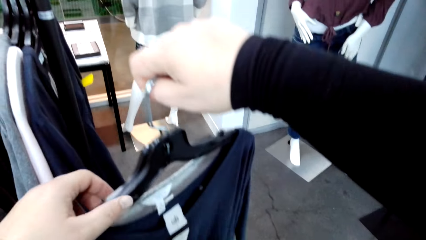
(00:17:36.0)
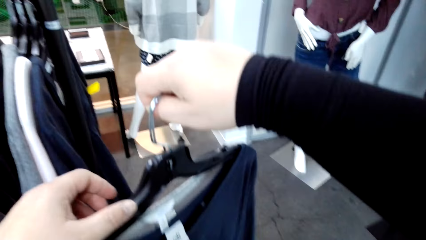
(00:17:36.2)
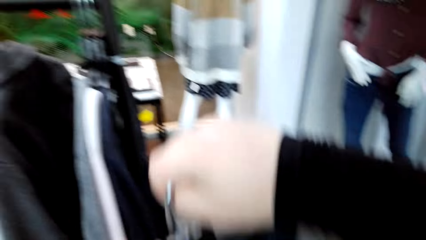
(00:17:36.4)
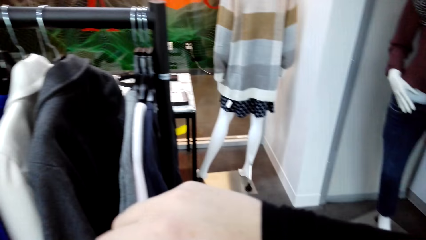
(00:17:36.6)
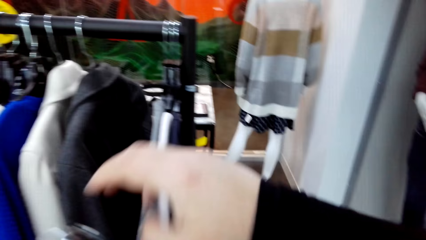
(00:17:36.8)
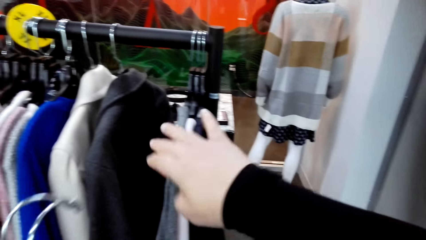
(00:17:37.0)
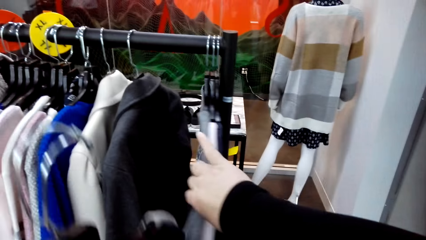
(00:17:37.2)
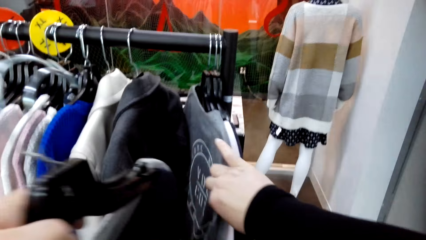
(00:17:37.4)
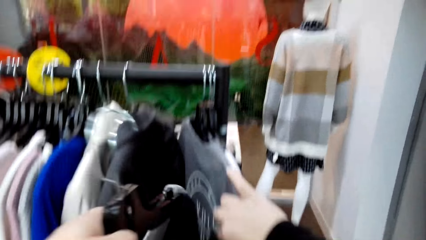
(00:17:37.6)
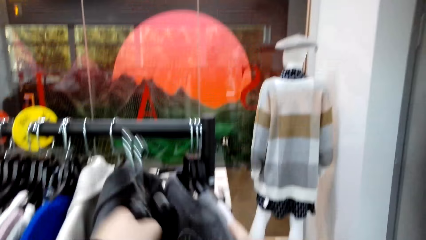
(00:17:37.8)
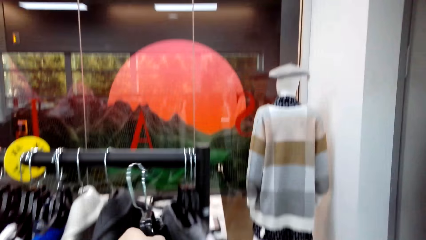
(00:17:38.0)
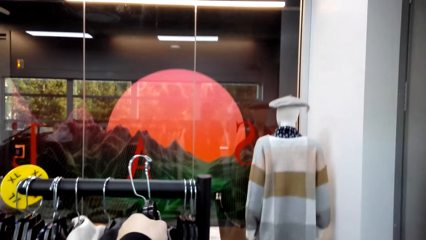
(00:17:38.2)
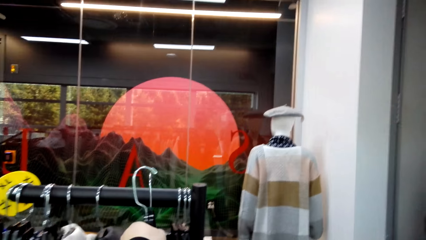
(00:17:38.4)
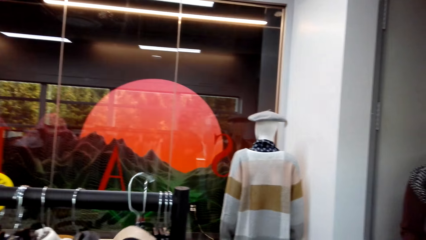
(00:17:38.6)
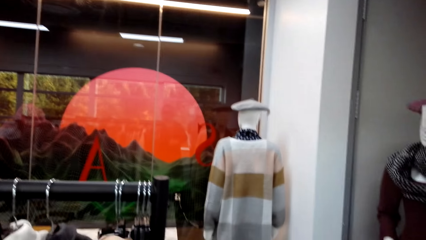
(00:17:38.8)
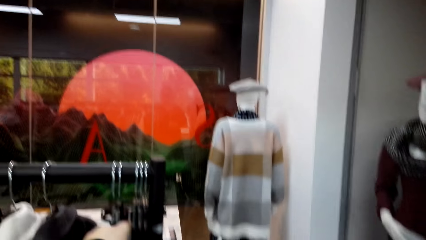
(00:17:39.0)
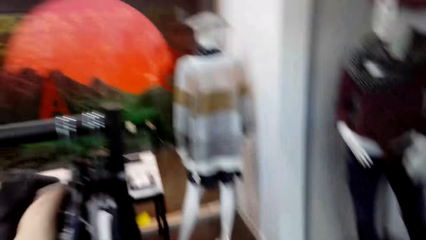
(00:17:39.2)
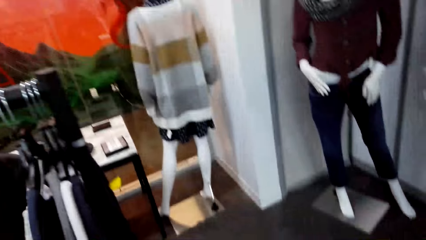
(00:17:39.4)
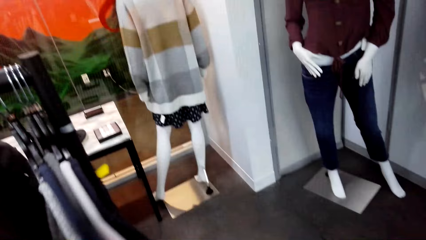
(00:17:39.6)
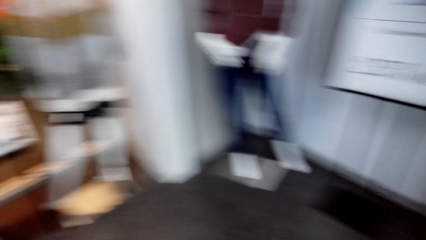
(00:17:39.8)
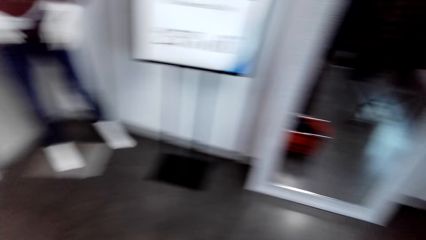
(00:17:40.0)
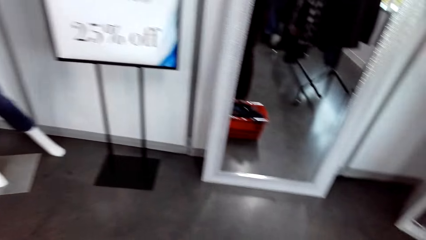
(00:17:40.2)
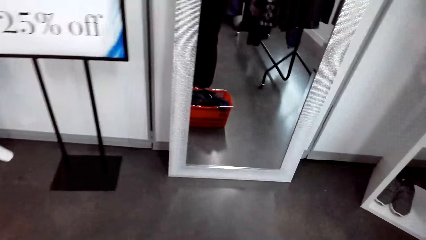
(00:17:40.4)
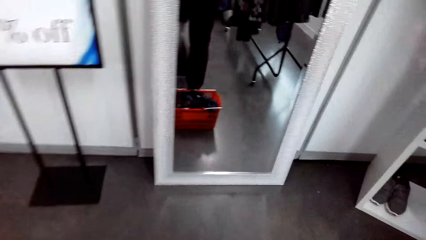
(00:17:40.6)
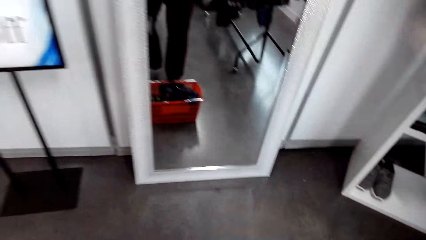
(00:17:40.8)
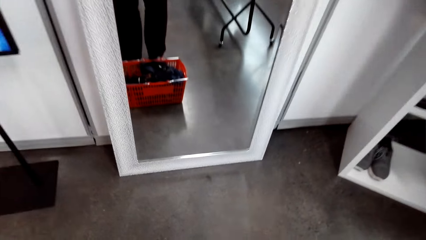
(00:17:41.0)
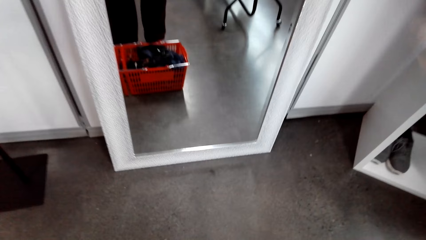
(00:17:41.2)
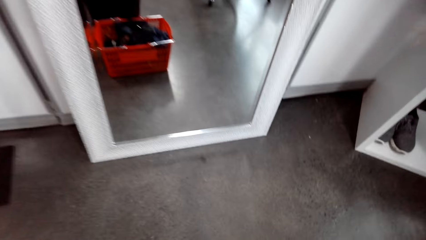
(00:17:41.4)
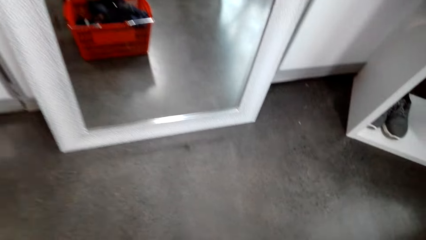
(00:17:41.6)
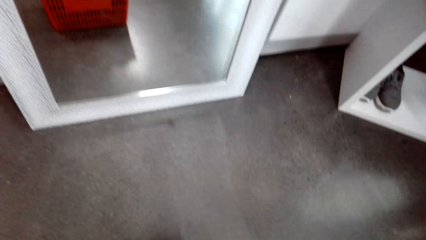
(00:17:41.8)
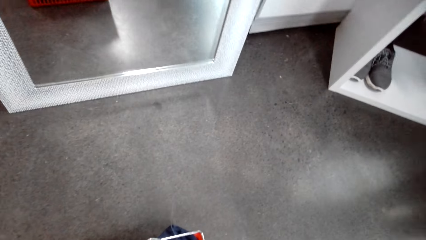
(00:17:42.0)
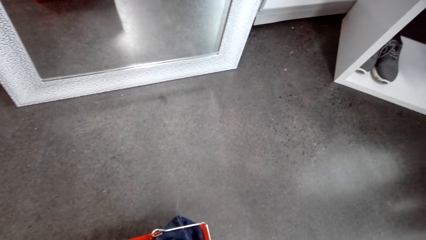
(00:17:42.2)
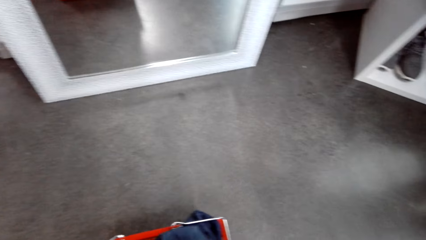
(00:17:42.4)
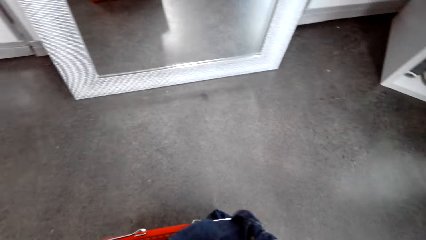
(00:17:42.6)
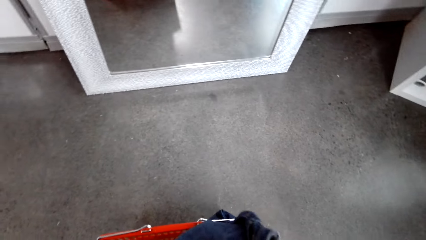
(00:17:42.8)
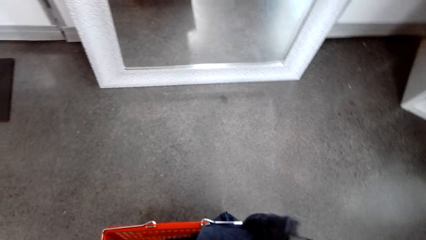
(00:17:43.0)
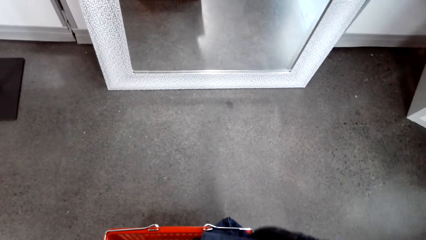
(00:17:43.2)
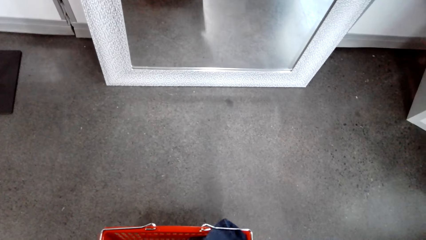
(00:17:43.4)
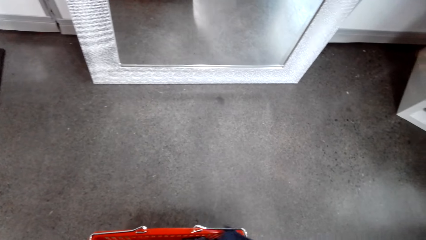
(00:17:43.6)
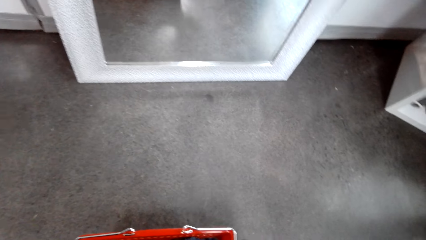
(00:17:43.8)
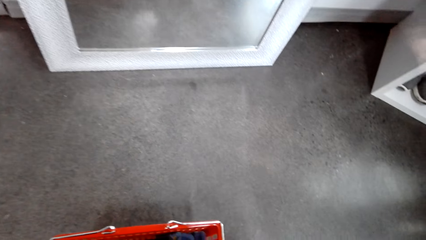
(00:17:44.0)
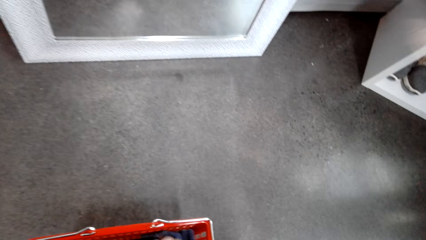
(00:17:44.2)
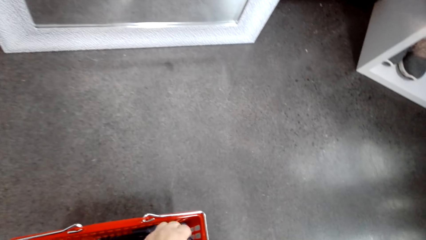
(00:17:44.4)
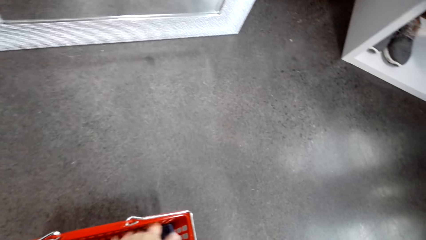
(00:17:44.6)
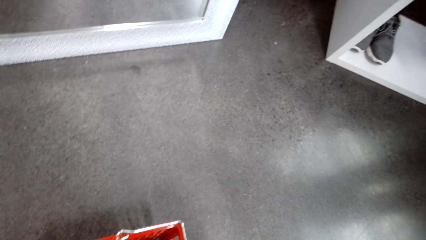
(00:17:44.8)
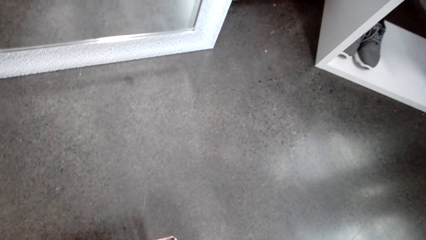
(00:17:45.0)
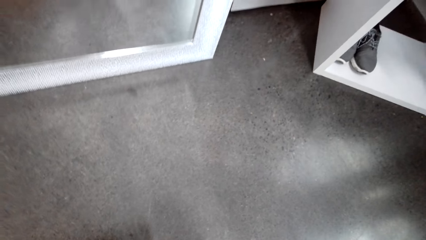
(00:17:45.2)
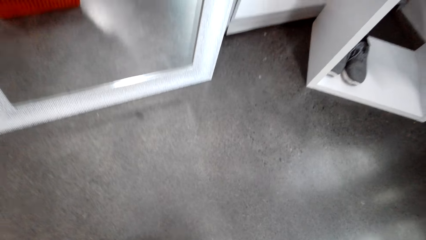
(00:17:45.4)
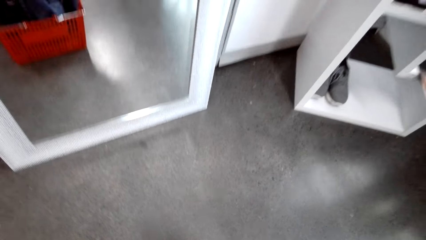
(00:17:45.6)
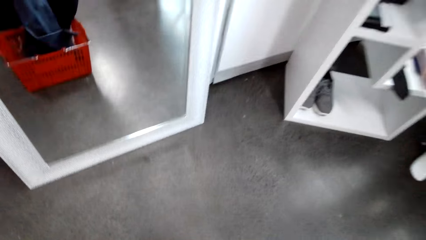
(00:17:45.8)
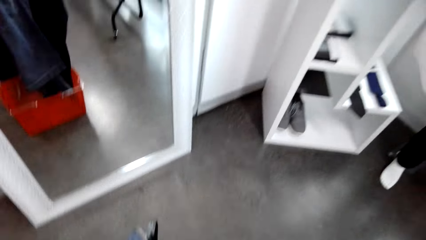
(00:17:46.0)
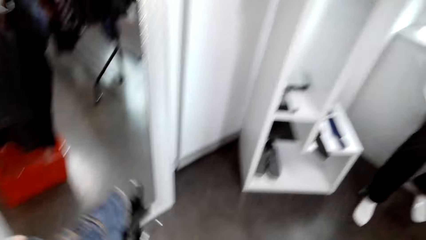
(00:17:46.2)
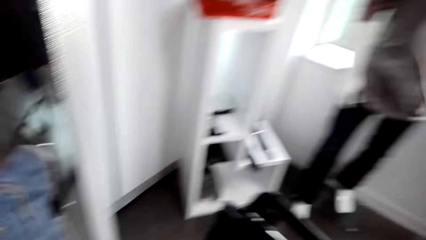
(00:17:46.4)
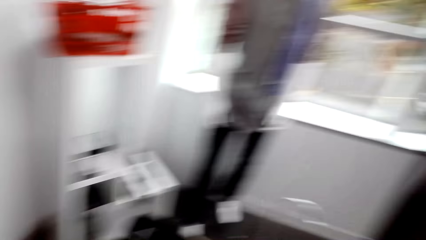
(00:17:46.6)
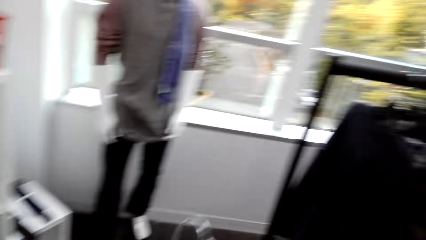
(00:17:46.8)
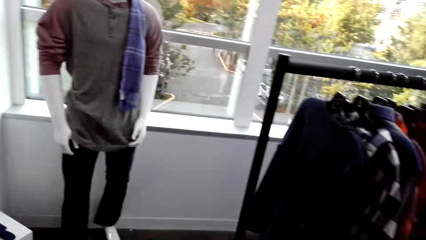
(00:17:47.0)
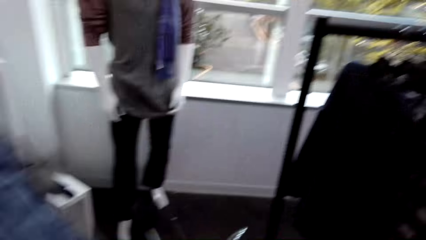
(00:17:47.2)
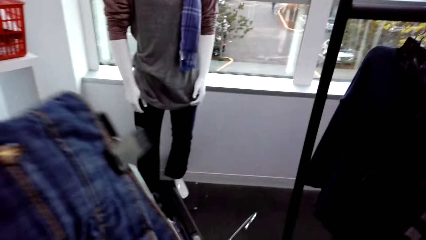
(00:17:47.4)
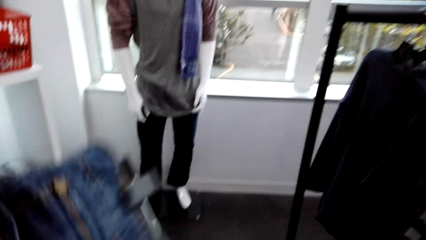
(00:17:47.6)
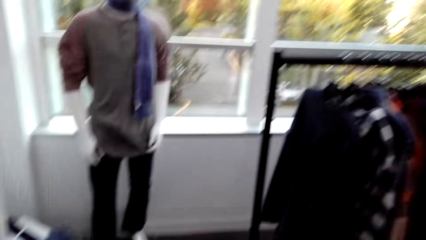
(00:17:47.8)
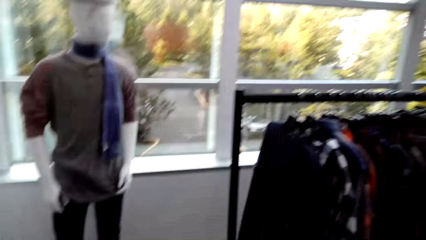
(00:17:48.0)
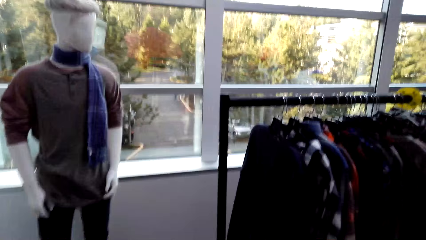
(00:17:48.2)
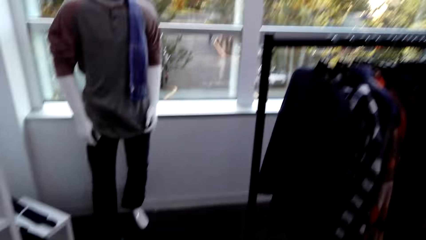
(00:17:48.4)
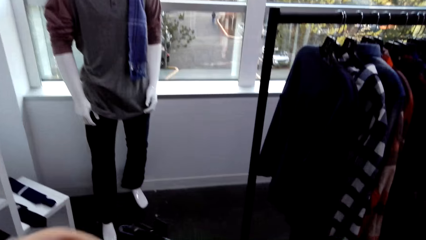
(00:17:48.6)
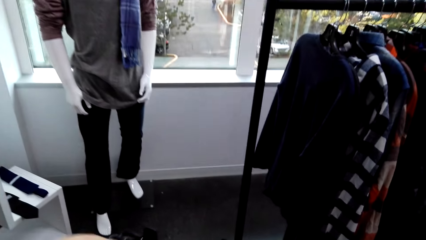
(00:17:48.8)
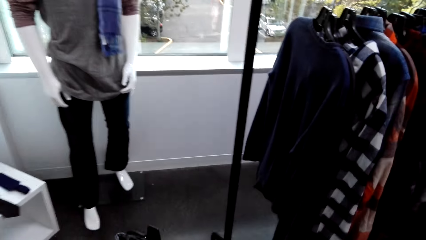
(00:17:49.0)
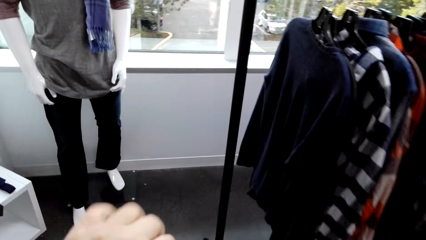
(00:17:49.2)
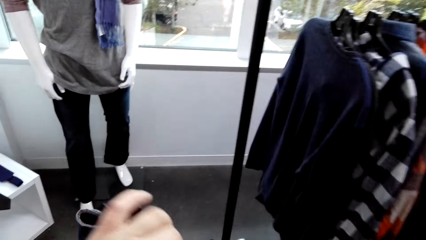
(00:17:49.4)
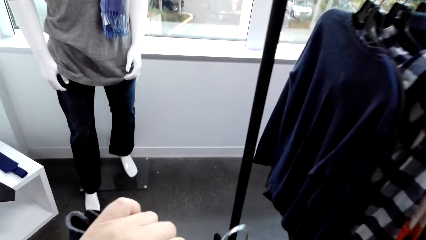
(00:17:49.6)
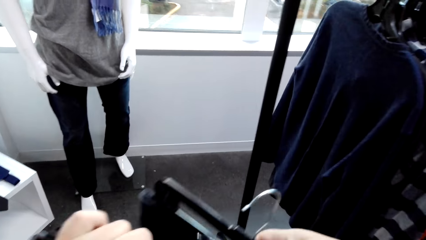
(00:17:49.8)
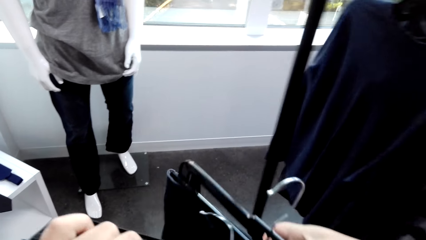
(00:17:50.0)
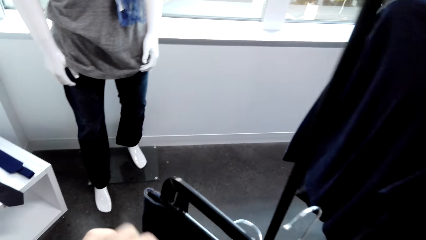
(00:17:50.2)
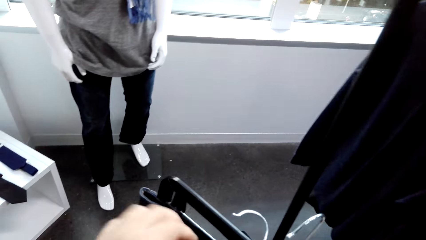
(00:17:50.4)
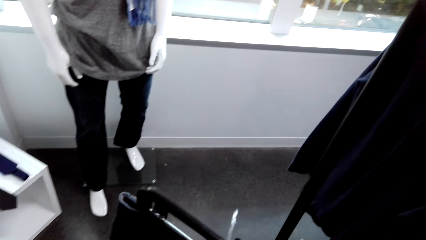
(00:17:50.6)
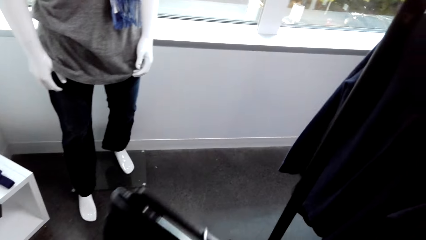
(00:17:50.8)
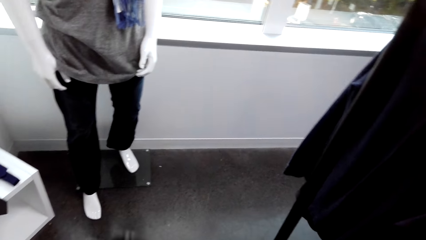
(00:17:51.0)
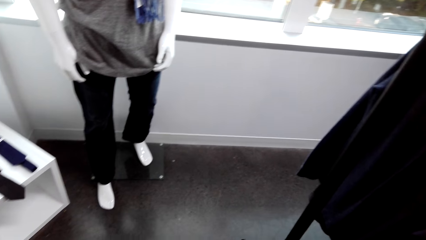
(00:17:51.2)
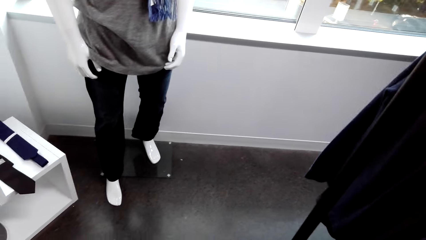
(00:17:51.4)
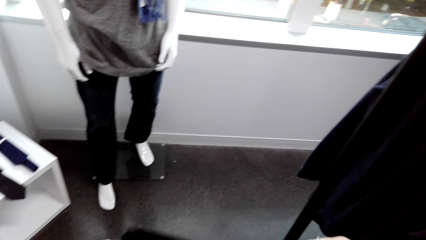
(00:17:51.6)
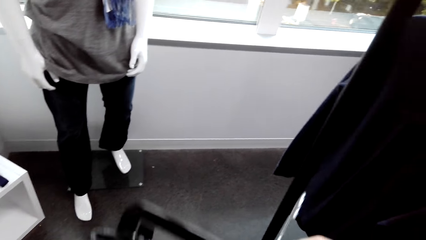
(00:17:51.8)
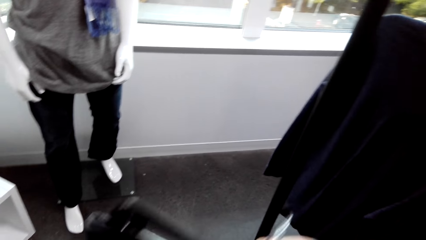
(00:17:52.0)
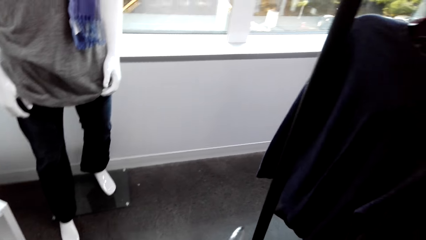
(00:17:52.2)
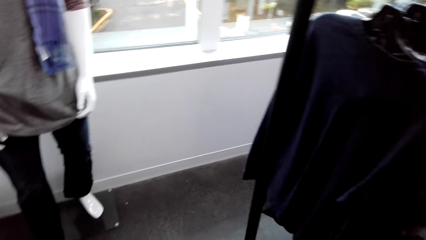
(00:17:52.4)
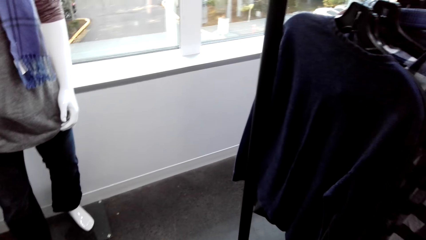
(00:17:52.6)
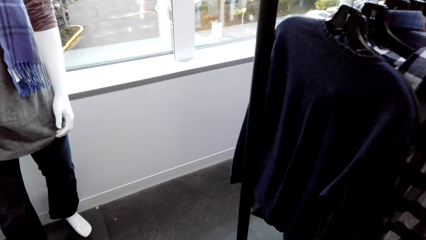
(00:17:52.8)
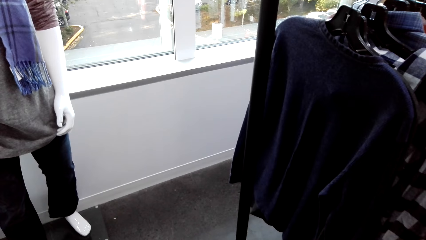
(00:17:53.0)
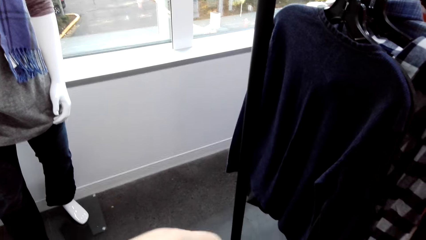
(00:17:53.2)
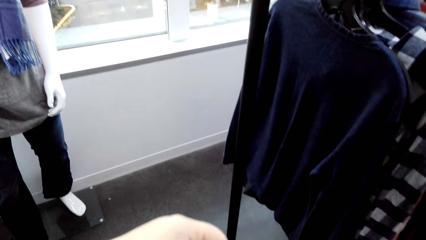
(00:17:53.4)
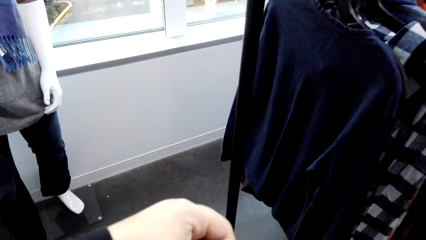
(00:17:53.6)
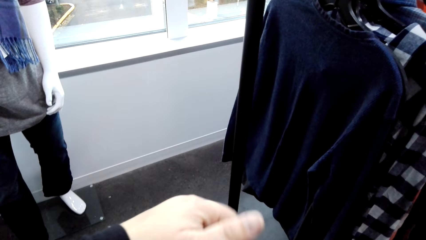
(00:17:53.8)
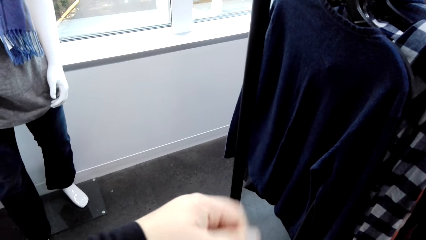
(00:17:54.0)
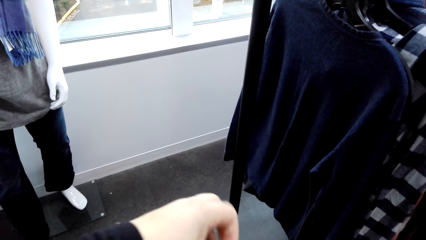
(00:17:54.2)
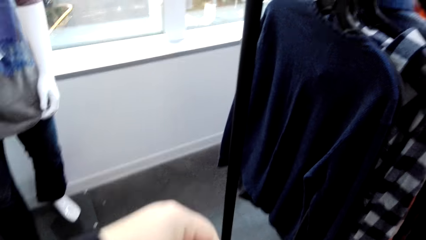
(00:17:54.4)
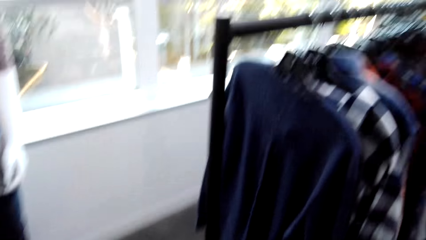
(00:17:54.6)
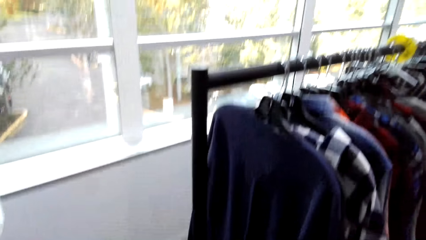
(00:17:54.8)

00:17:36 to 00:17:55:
The camera wearer puts clothes on the clothes hanging rod. They walk in the clothes shop. They lift clothes. They hold the clothes.
